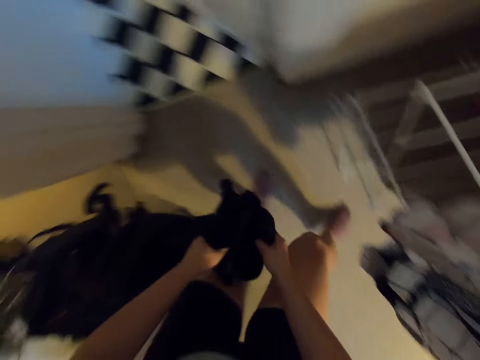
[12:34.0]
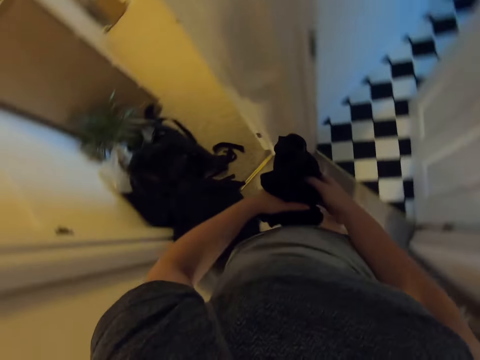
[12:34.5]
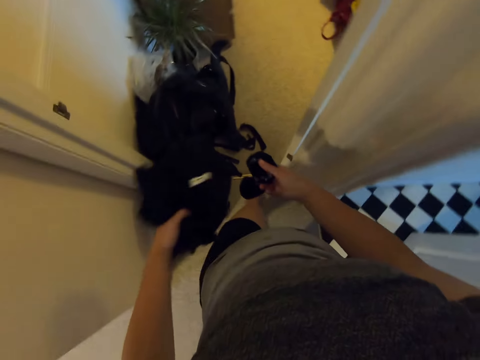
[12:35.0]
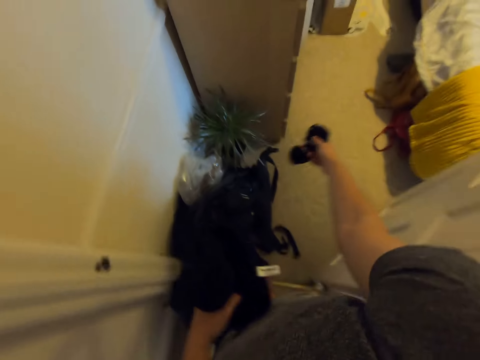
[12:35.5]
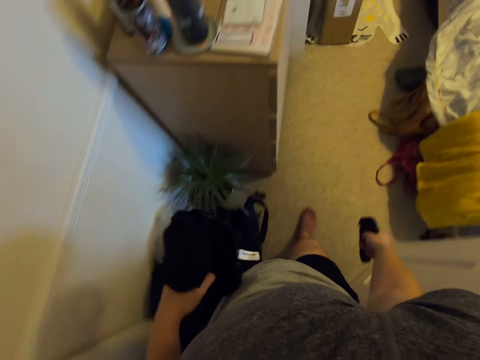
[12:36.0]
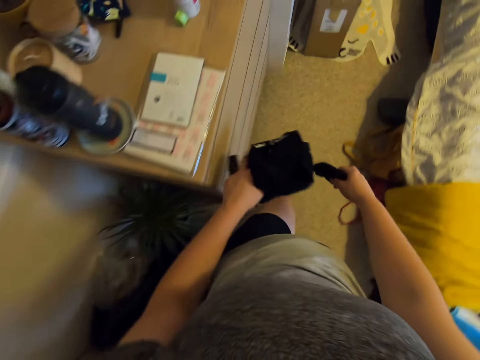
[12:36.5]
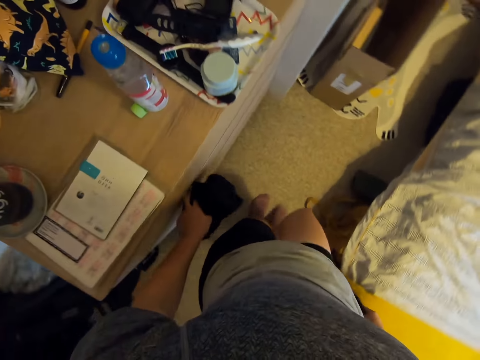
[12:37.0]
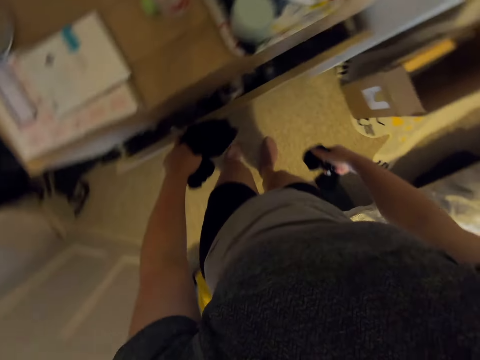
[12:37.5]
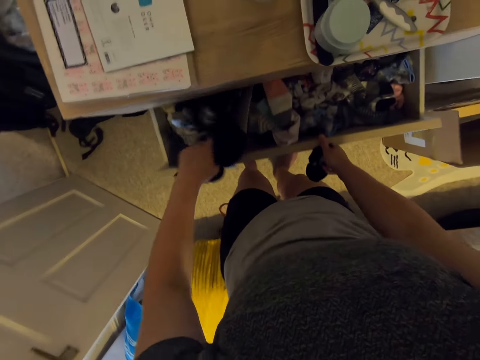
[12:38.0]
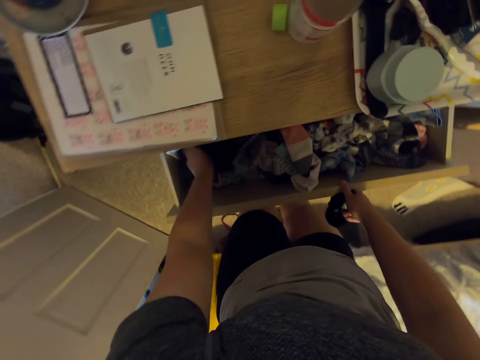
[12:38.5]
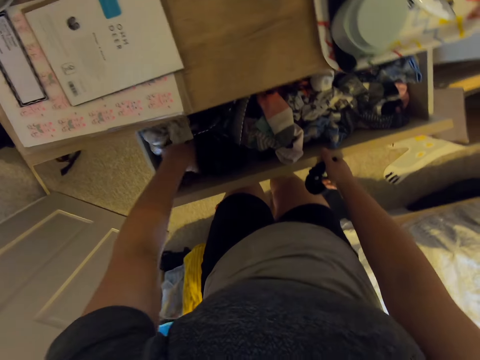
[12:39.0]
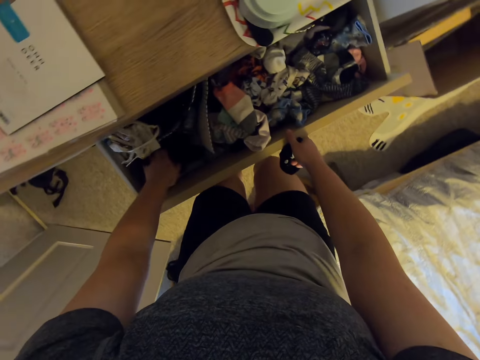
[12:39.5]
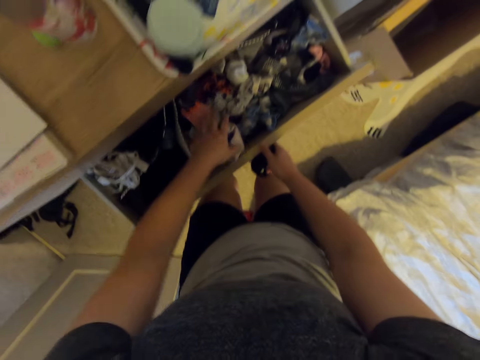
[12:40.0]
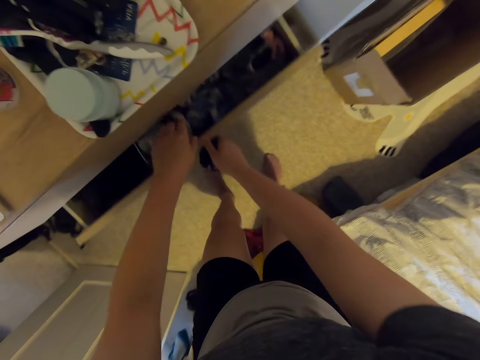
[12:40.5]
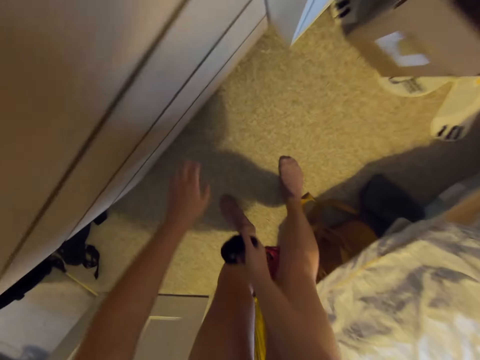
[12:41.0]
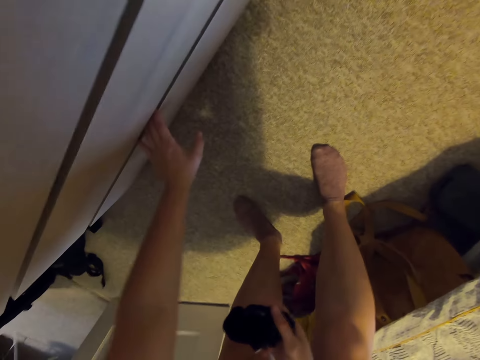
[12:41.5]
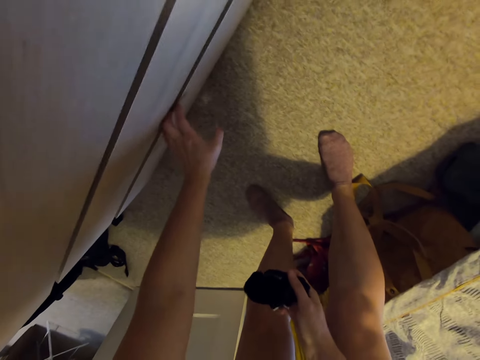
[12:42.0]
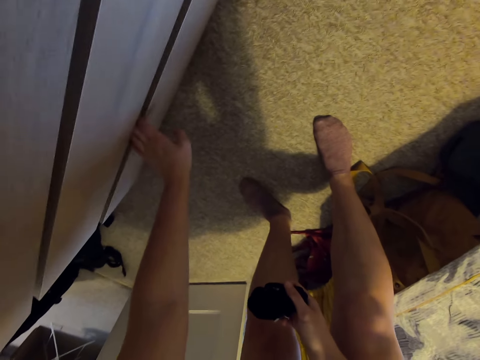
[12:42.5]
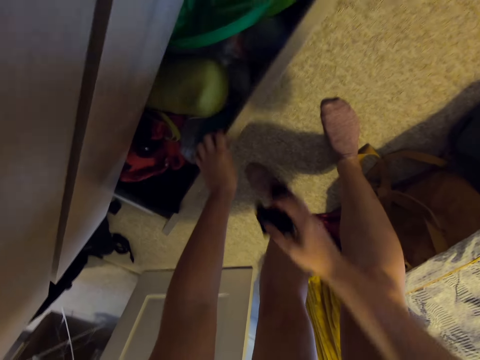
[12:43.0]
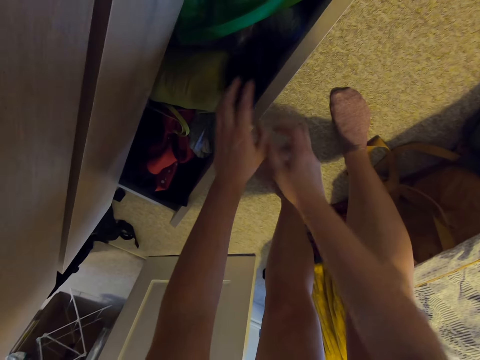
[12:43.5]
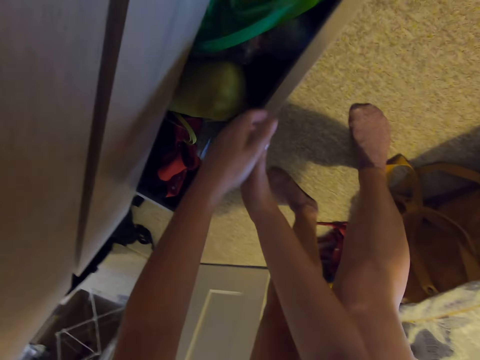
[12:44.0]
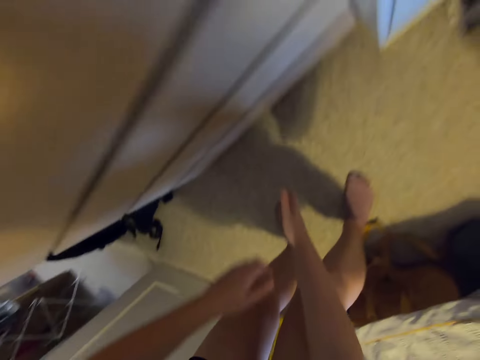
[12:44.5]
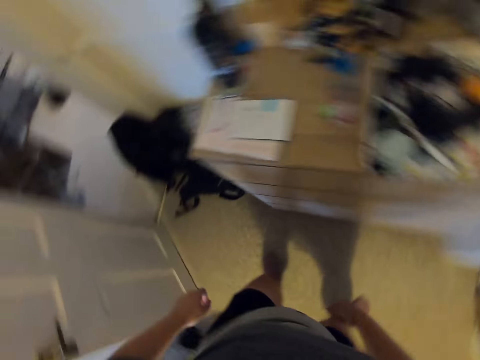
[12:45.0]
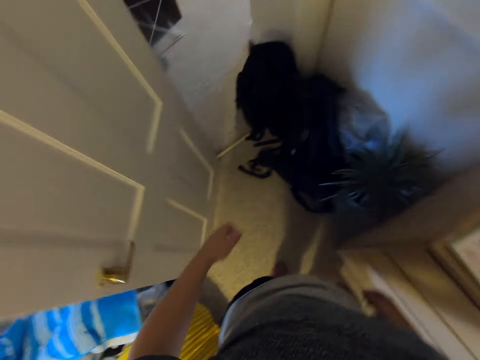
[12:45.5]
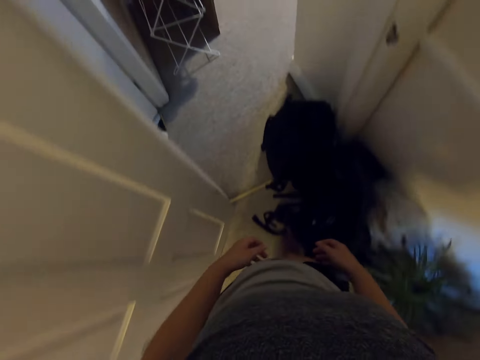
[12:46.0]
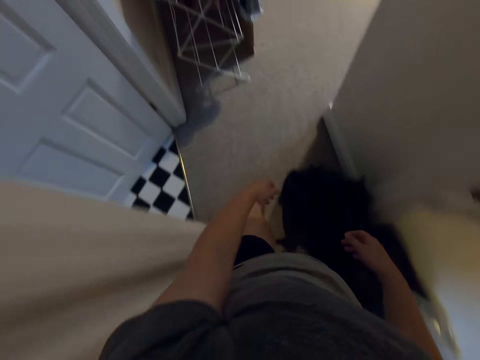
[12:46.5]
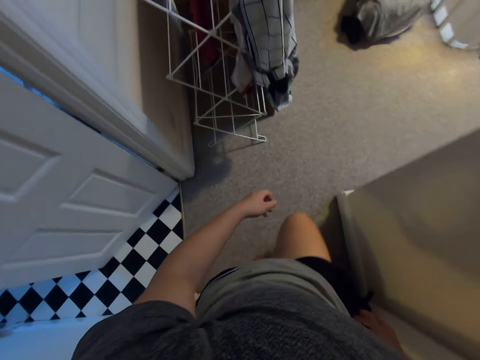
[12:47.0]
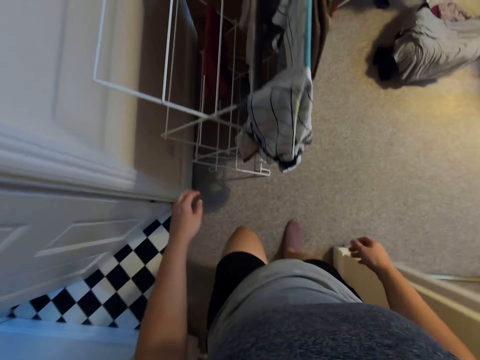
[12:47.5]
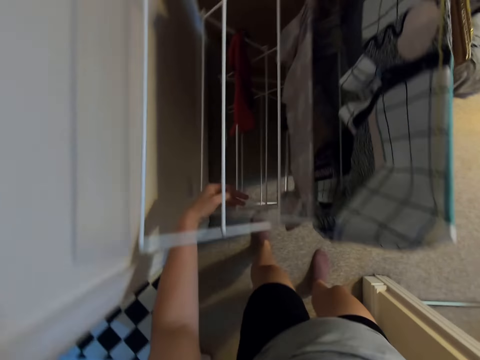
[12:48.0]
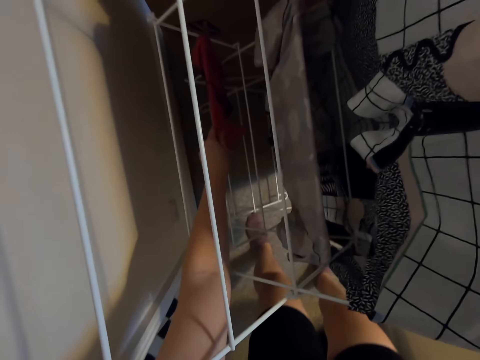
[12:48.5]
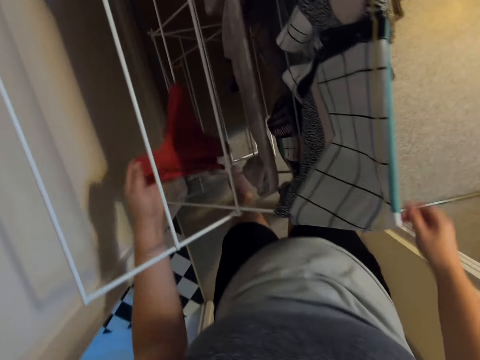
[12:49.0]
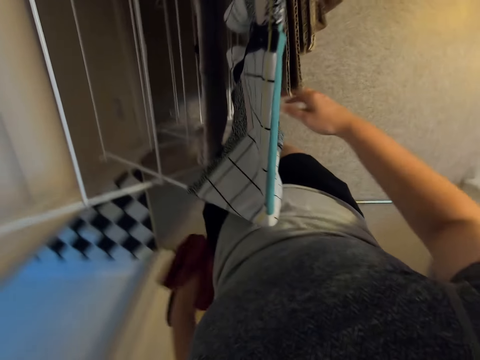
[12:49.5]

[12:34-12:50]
The camera wearer walks to the bedroom. They open a drawer, put the clothes in the drawer and close the drawer. They bend downwards. They open a drawer, put the cloth in the drawer and close the drawer. They stand up. They move towards the laundry room. They pick up a cloth on the cloth drying rack.

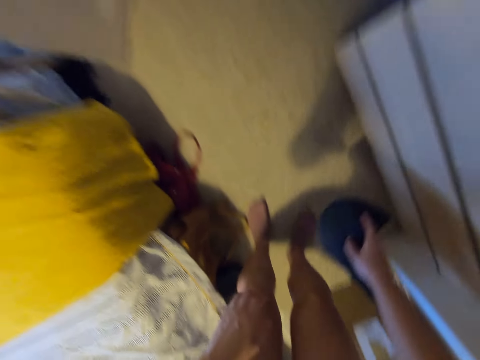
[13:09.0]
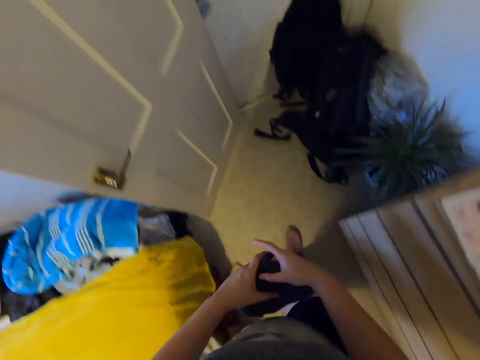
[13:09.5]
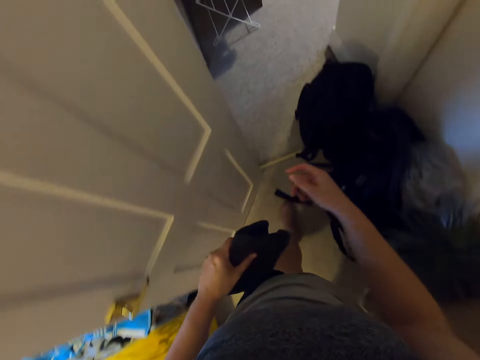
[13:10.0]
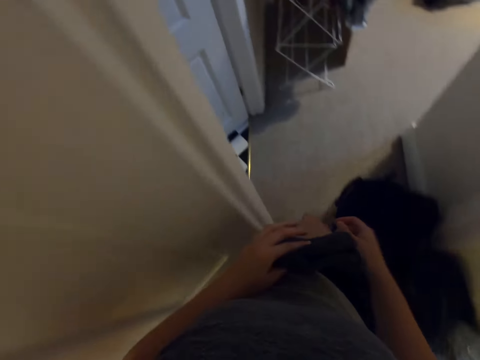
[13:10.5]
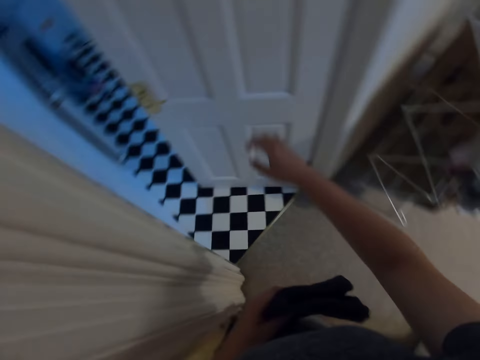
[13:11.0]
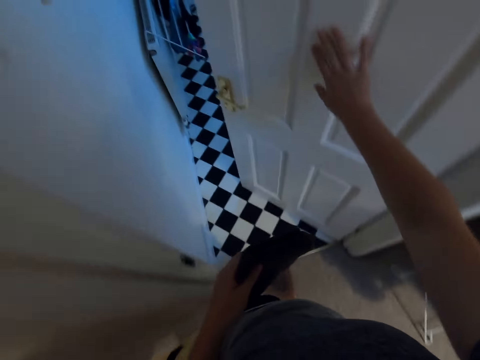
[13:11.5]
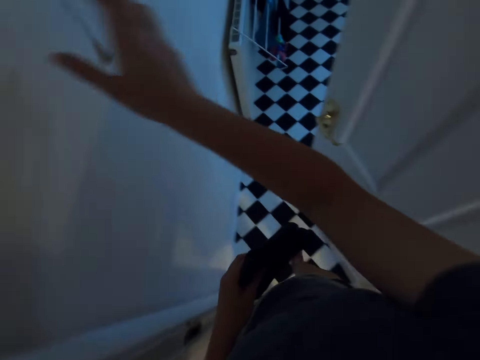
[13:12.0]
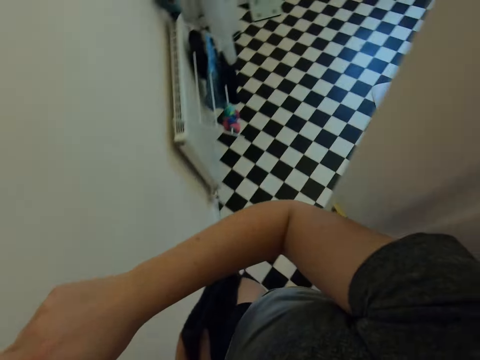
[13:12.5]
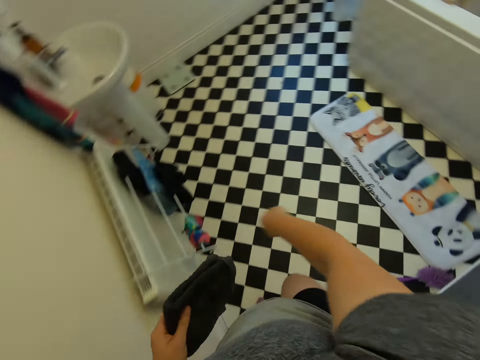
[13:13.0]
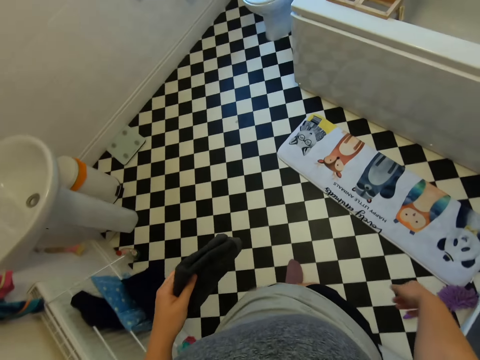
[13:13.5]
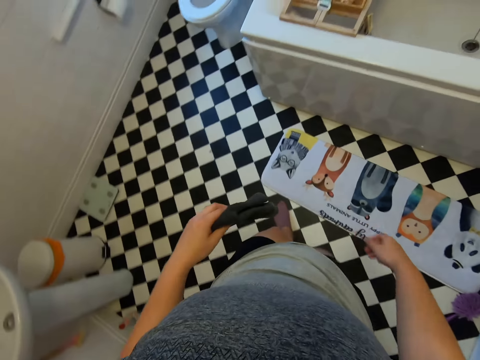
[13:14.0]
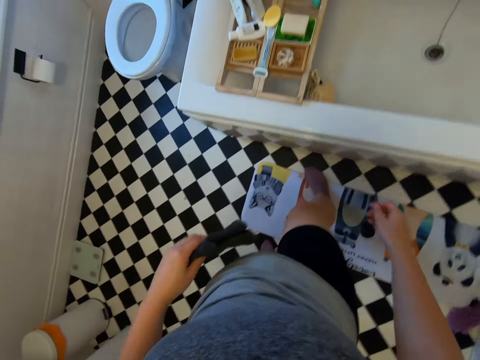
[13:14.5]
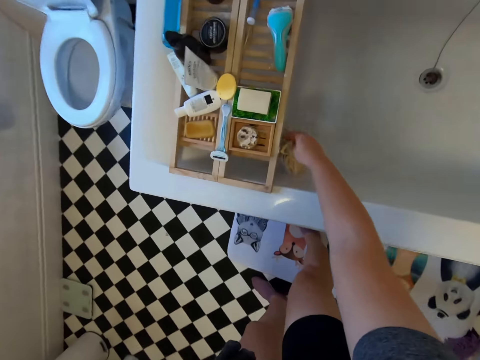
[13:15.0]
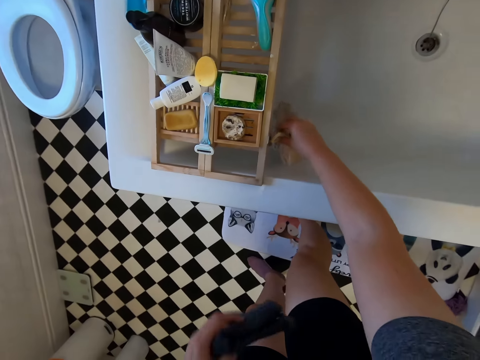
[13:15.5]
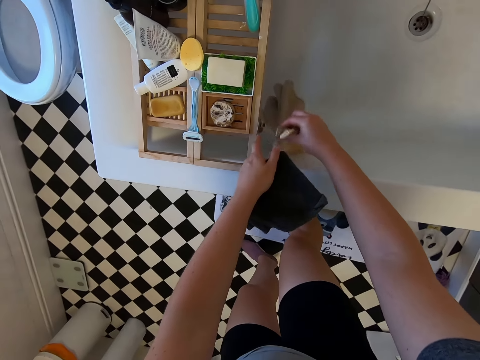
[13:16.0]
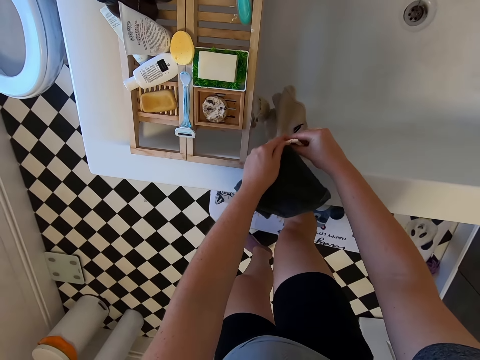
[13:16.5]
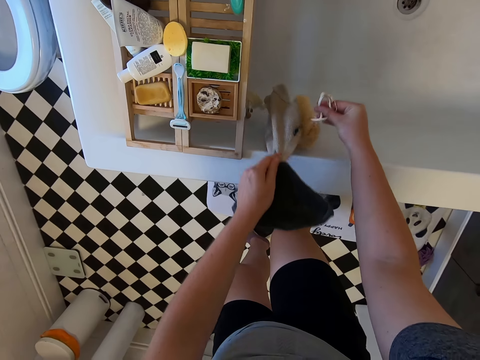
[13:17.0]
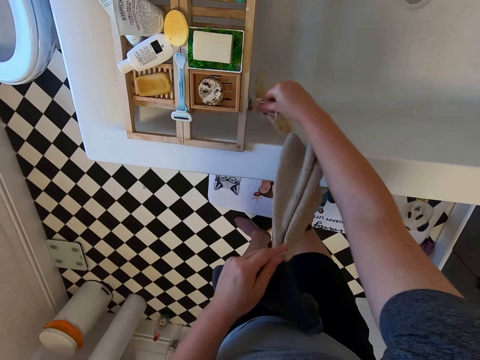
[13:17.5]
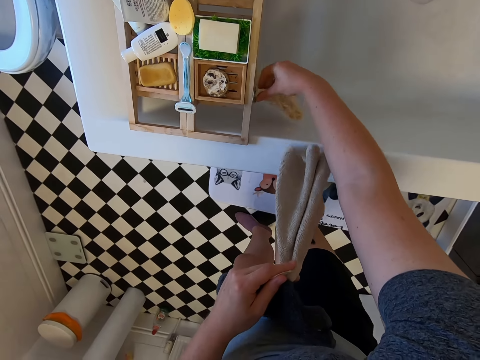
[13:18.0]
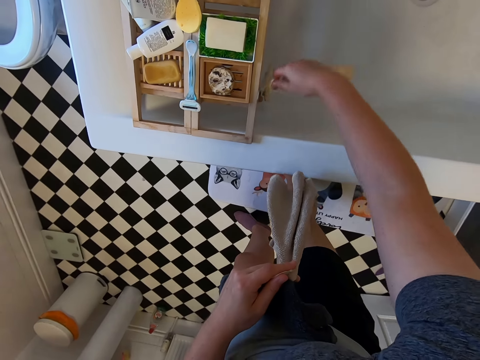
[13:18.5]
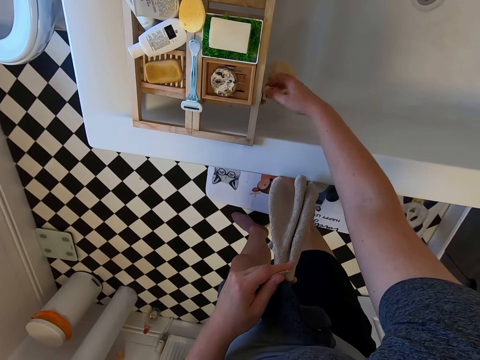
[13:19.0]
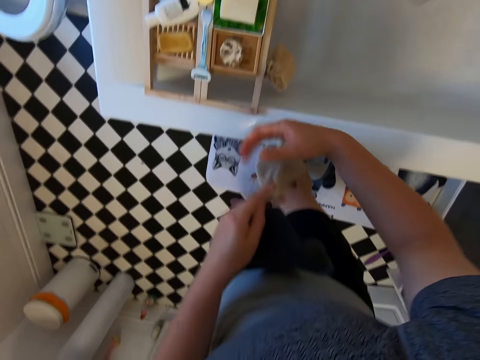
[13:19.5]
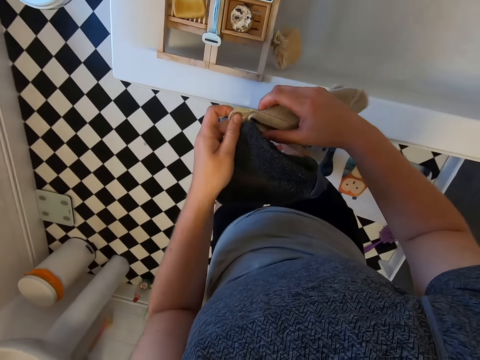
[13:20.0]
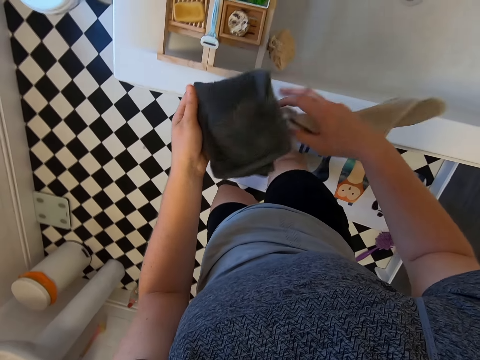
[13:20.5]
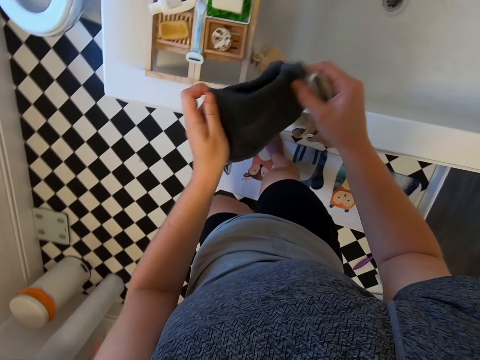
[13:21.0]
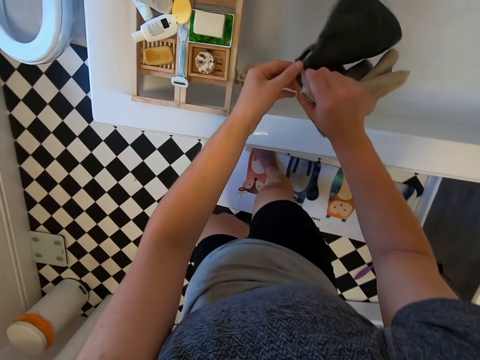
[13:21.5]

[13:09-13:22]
The camera wearer closes the drawer. They stand up and walk towards the bathroom. They push the door and turn the lights on. They walk around. They pick up a hand towel in the bathtub. They pick up a hand towel with the other hand. They put something in the bathtub. They hold the hand towels.
